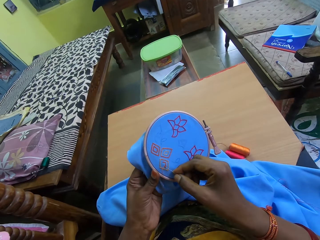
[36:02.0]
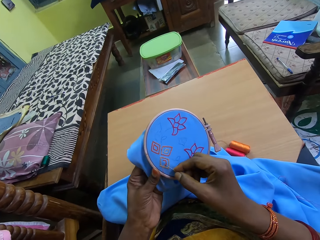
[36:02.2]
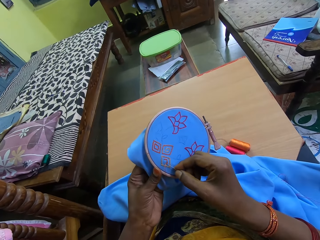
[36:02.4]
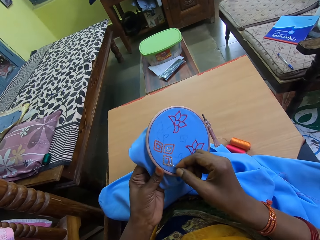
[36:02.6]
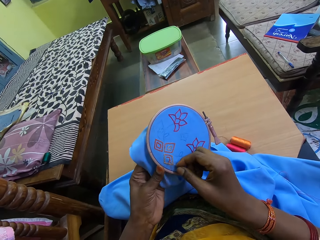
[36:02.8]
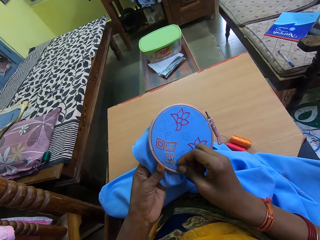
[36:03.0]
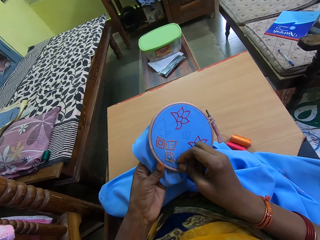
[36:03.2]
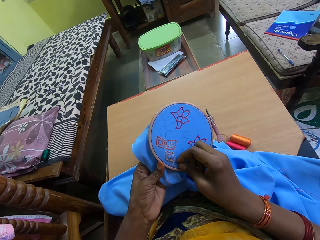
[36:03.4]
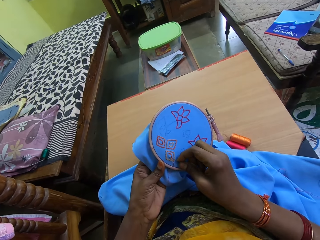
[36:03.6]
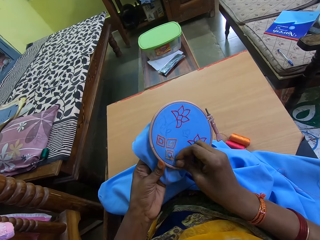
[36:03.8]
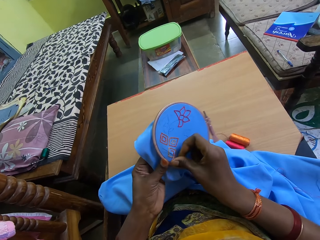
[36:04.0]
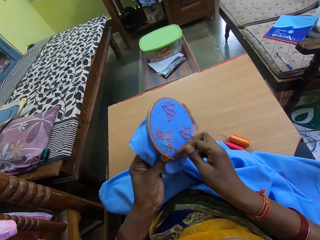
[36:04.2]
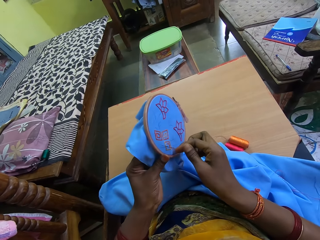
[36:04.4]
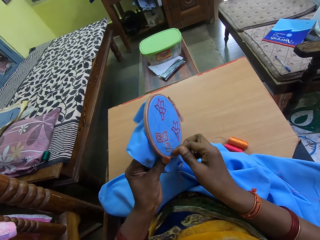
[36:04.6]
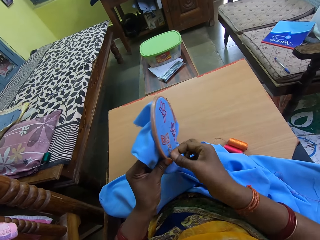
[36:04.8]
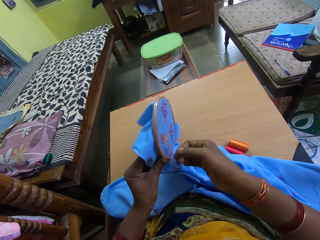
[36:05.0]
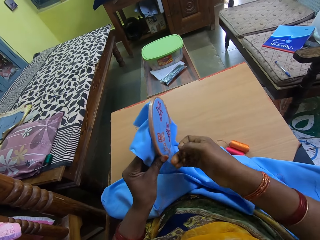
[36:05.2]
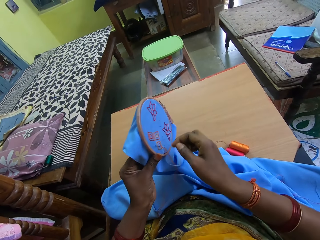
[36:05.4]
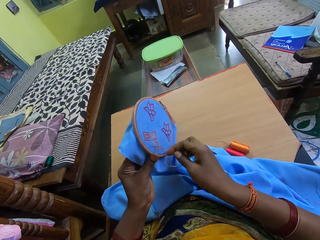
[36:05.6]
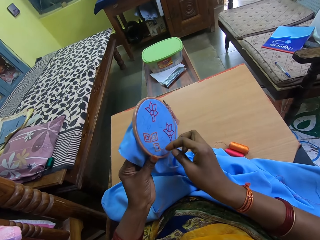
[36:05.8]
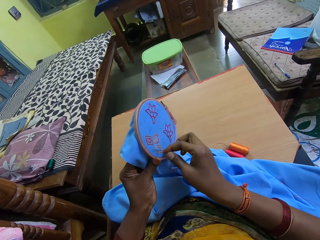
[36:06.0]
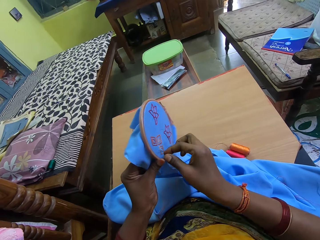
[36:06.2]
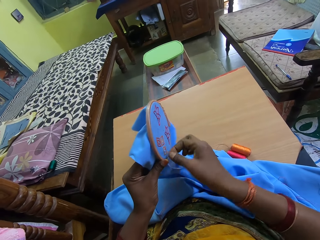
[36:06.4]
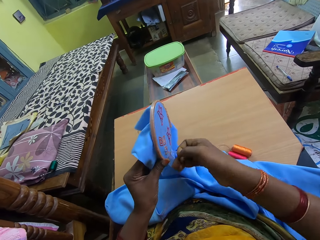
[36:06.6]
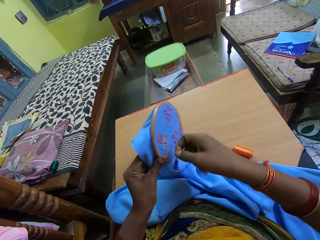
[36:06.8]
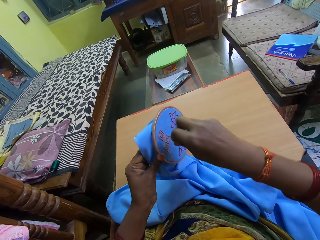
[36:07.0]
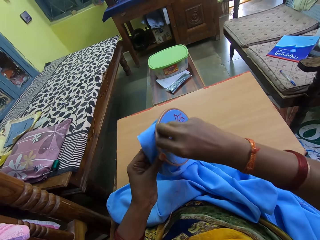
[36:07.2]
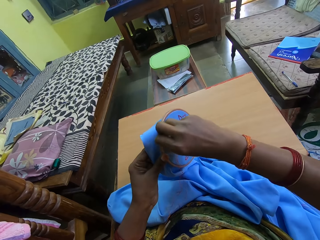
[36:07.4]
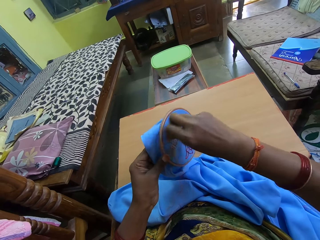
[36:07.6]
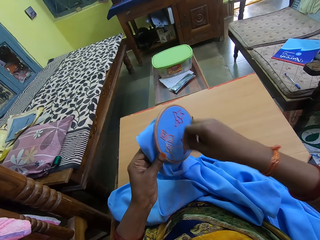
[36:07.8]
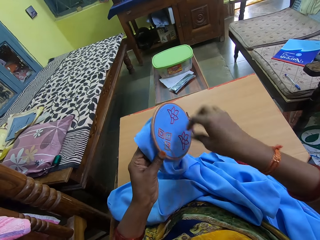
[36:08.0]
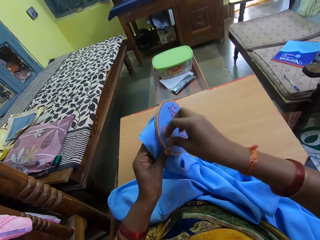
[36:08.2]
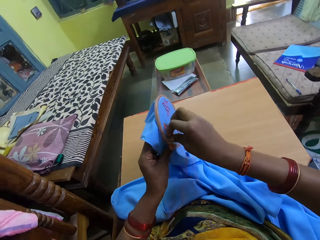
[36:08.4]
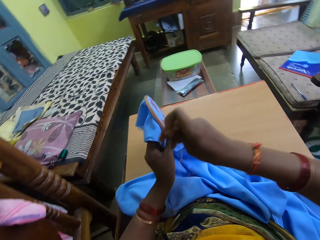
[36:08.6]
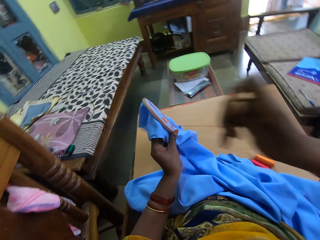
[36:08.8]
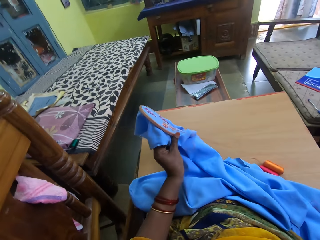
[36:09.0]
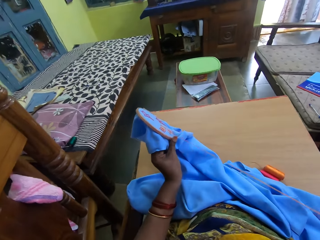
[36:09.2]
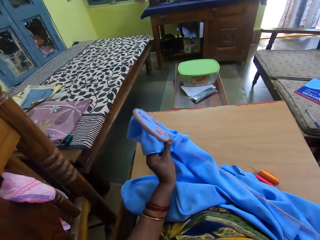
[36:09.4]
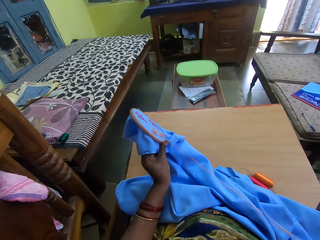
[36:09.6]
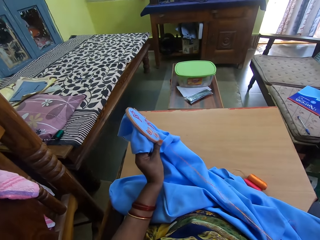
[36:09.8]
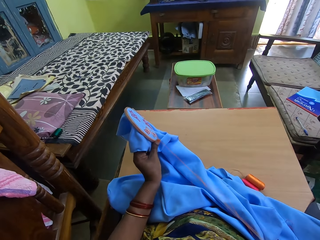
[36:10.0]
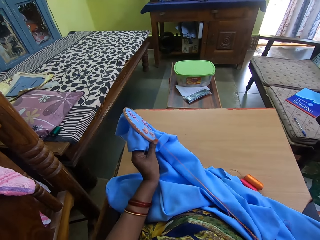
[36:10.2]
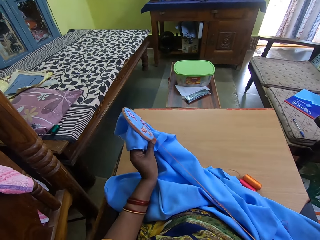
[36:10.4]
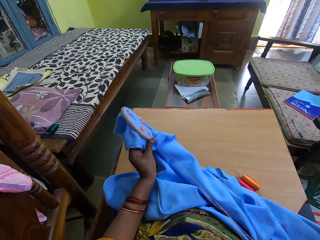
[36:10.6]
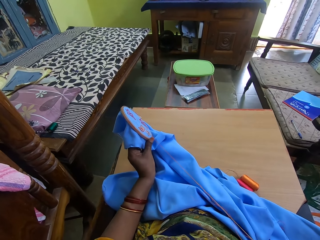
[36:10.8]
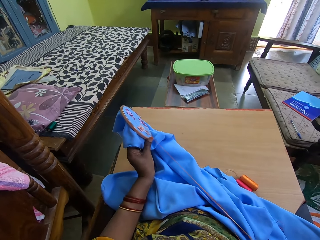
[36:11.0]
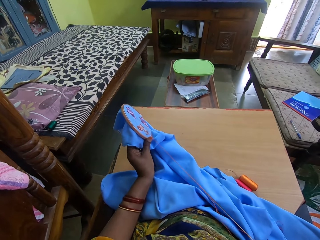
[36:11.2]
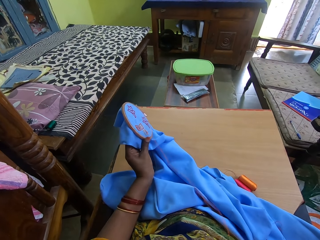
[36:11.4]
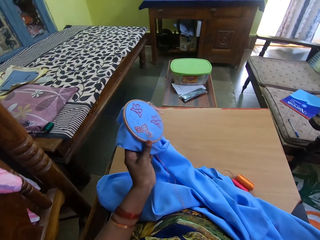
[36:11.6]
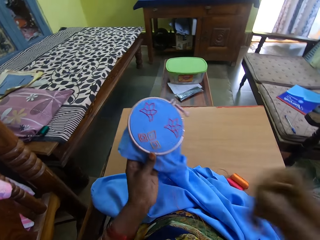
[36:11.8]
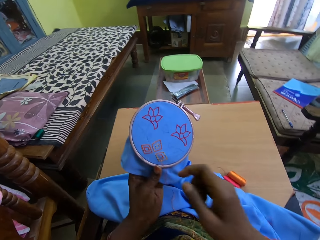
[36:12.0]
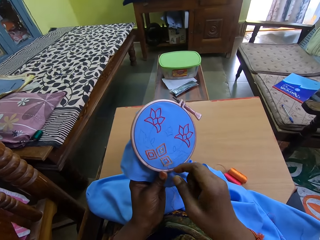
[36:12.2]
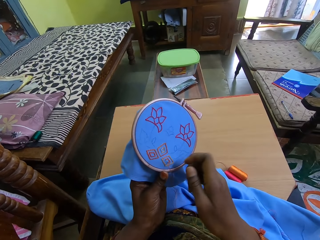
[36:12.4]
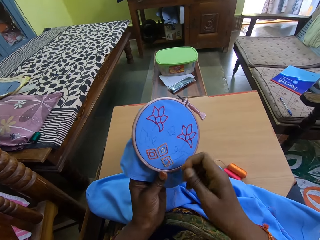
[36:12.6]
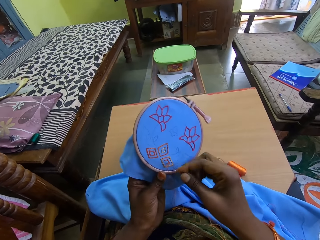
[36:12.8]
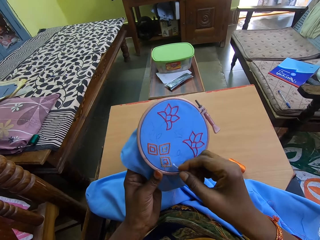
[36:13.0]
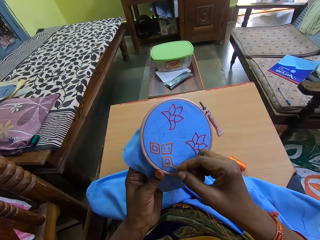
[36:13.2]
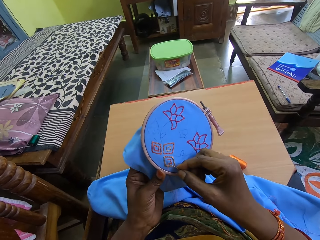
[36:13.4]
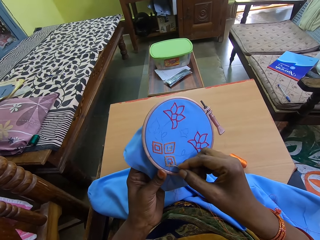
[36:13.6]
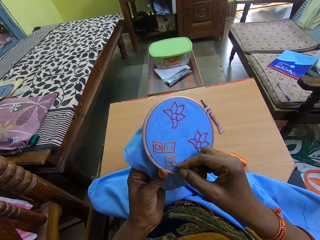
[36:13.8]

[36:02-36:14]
The camera wearer inserts the needle in her right hand into the fabric in her left hand. She moves the sewing thread on the fabric with her right hand. She draws out the needle from the fabric in her left hand with her right hand.

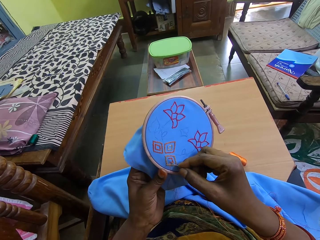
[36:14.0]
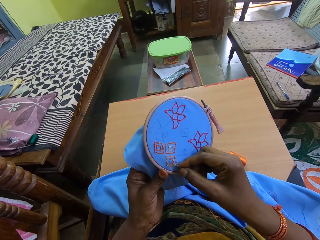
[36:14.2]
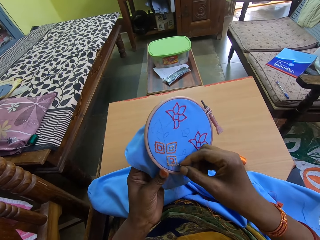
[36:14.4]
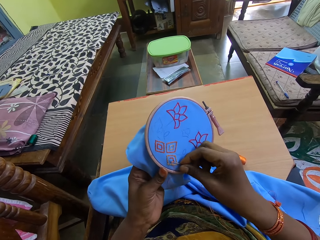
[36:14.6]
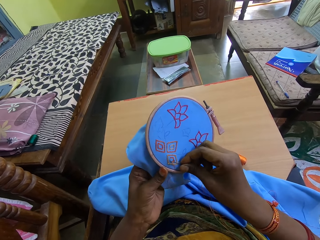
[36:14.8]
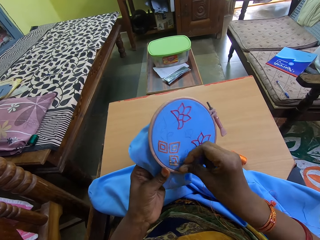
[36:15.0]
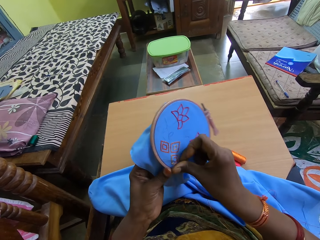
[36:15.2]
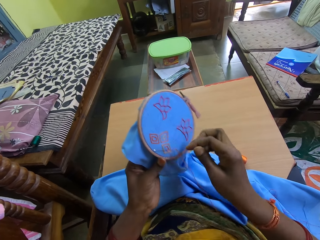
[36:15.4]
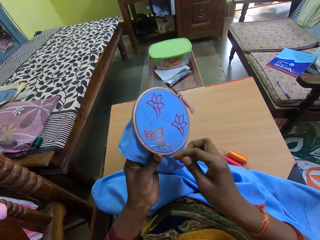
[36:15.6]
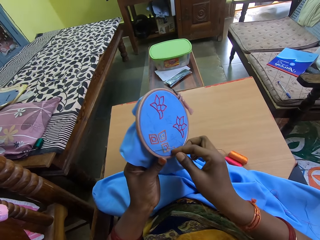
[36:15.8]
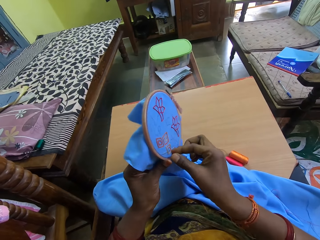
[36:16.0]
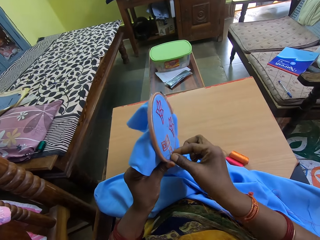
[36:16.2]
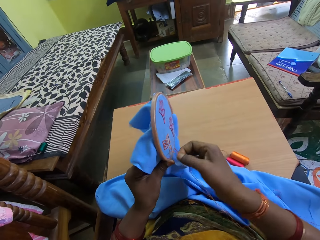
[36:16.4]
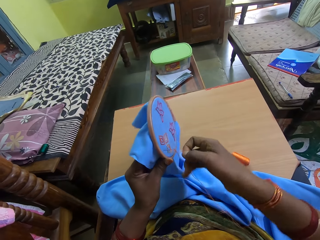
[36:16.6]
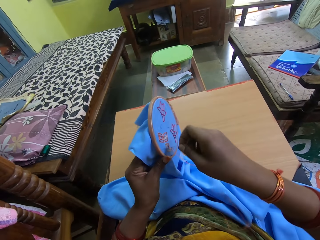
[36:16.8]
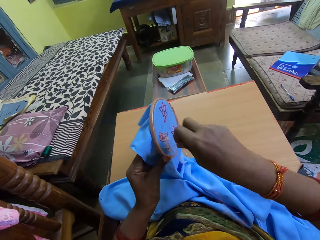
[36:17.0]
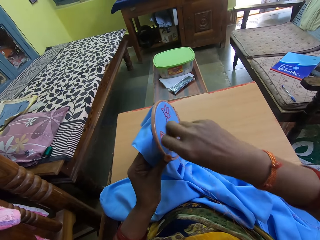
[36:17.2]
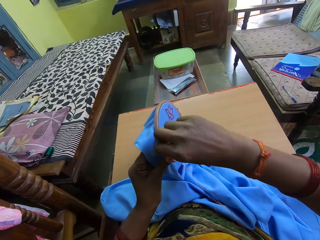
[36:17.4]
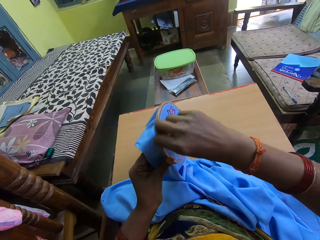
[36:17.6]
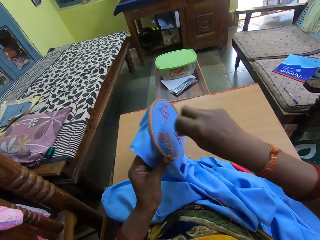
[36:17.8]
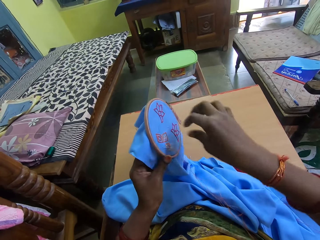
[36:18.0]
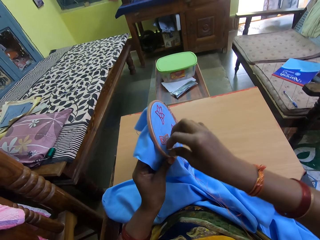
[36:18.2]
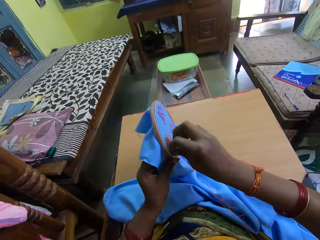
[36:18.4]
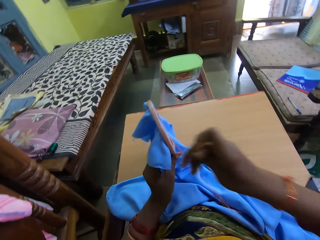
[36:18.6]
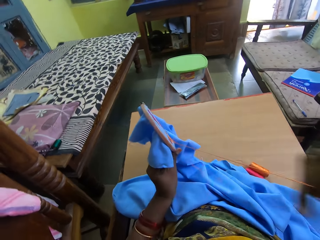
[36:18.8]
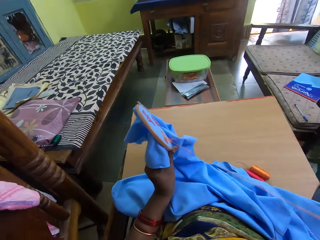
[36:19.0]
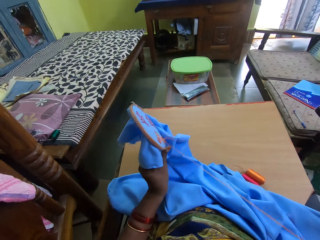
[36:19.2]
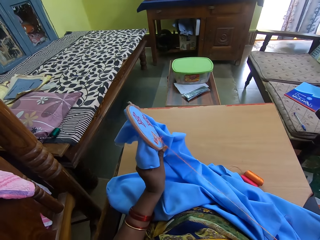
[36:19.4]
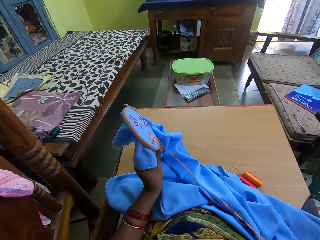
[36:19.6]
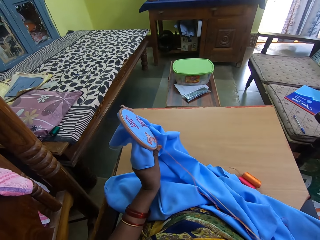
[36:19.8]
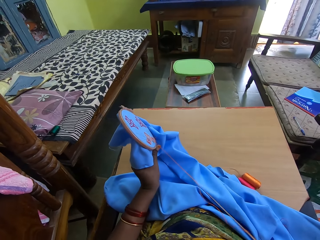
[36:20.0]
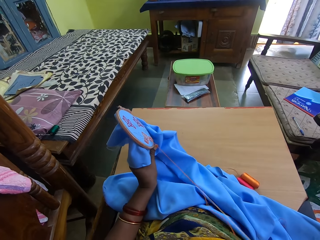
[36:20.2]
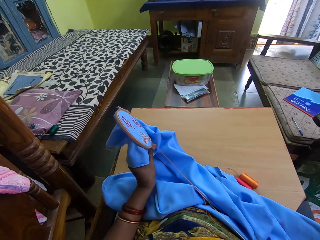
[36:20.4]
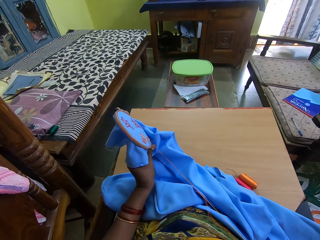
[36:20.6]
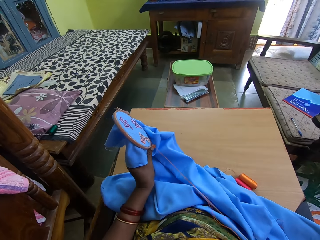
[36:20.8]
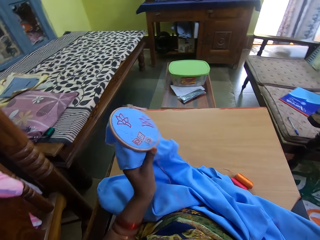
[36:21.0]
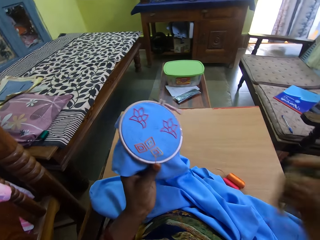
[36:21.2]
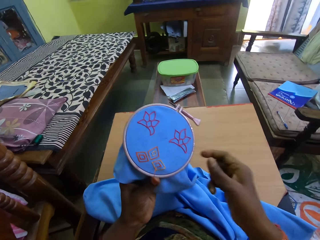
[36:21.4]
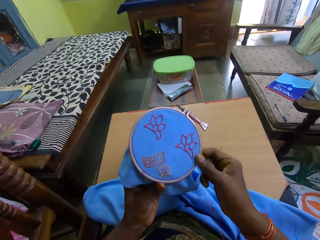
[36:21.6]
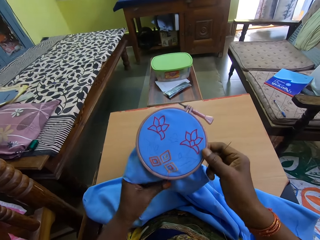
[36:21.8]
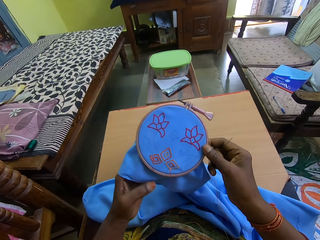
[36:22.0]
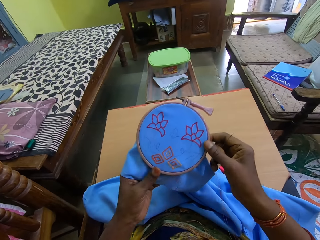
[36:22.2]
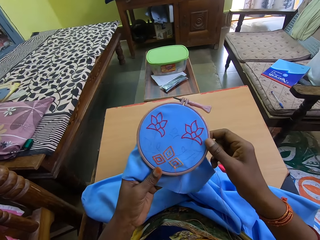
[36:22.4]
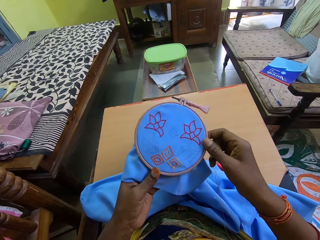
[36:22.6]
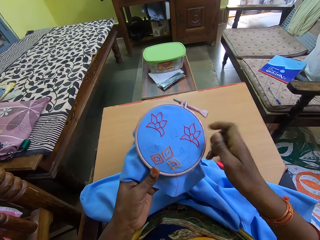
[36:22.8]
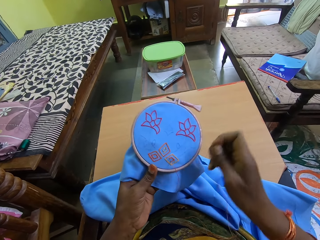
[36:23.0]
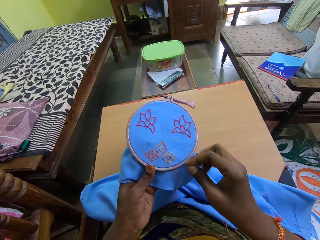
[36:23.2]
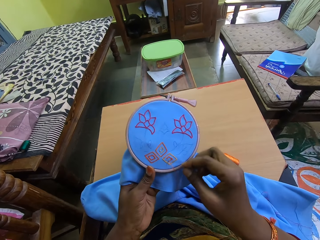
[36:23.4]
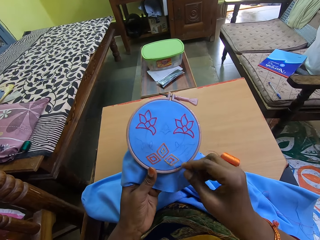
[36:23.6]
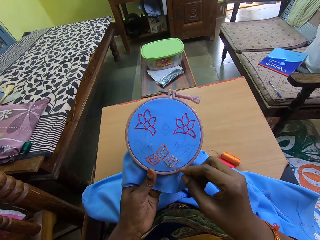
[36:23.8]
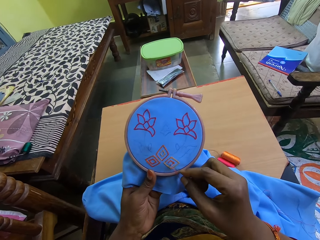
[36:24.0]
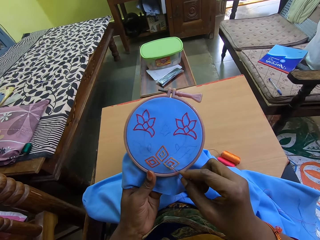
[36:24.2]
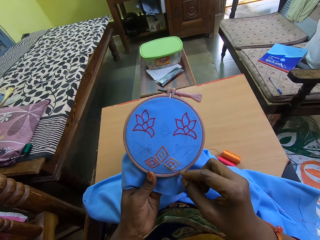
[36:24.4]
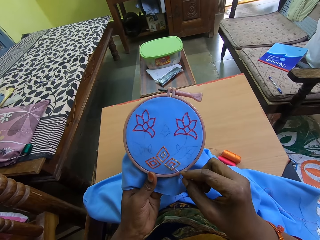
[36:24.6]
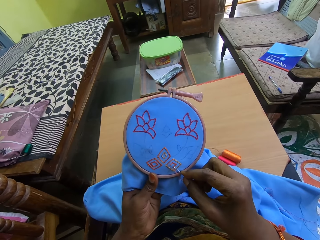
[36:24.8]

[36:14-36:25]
The camera wearer adjusts the embroidery hoop in her hands. She embroiders a pattern on the fabric in the embroidery hoop in her left hand with the needle and thread in her right hand.
